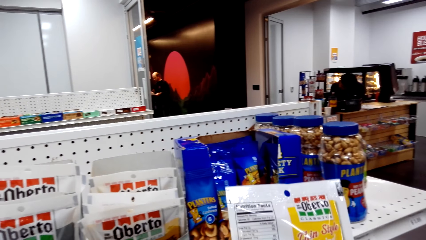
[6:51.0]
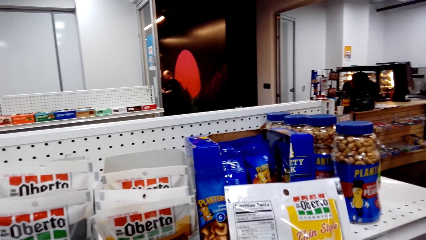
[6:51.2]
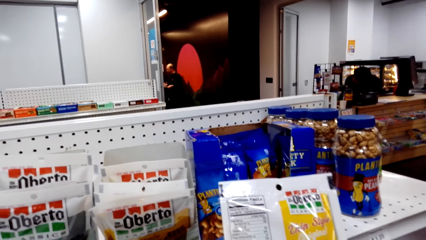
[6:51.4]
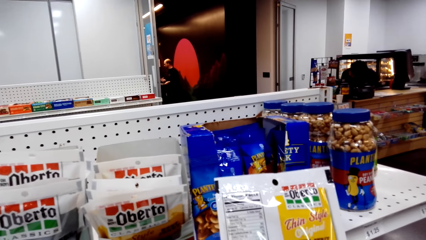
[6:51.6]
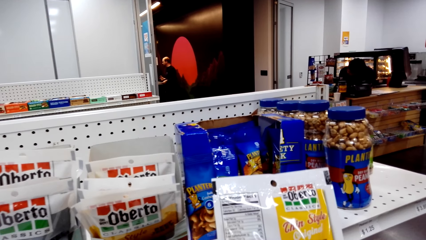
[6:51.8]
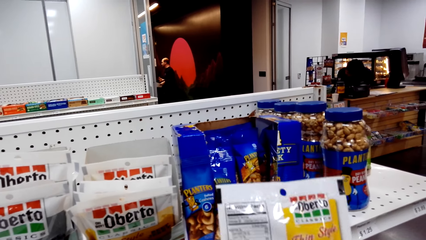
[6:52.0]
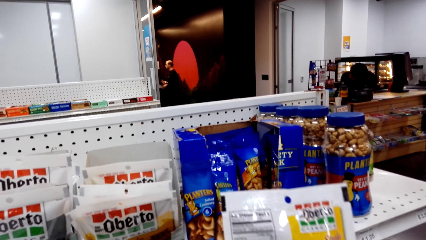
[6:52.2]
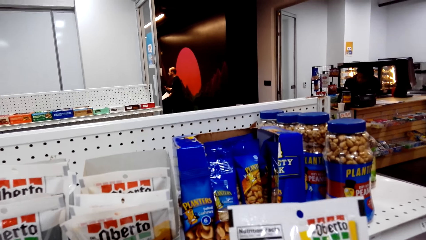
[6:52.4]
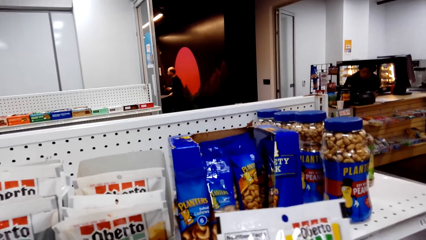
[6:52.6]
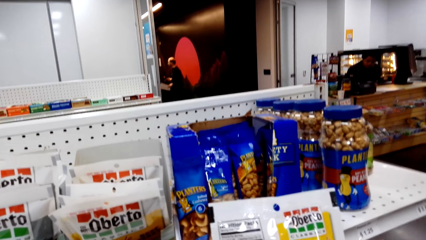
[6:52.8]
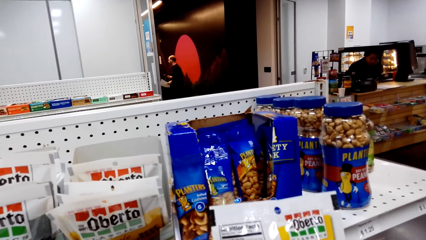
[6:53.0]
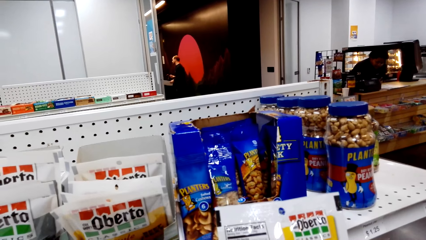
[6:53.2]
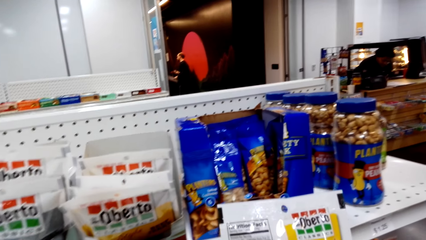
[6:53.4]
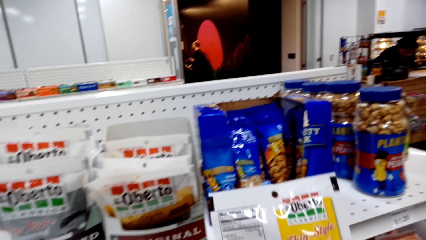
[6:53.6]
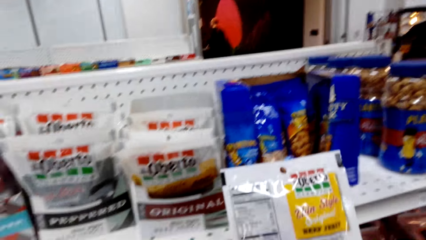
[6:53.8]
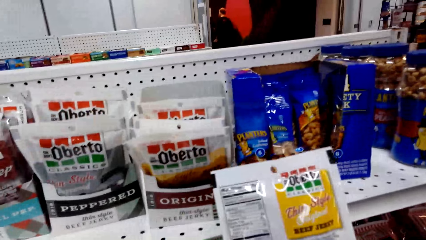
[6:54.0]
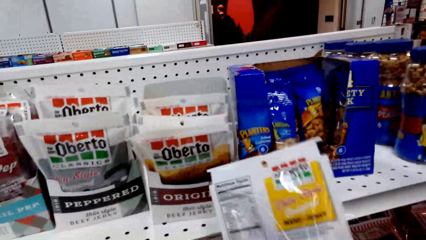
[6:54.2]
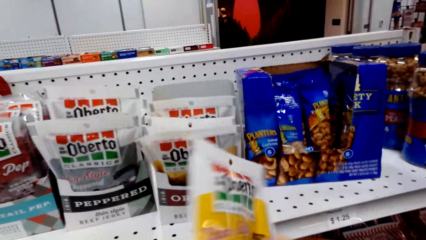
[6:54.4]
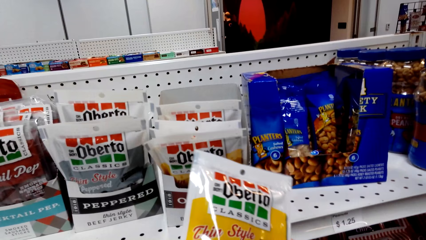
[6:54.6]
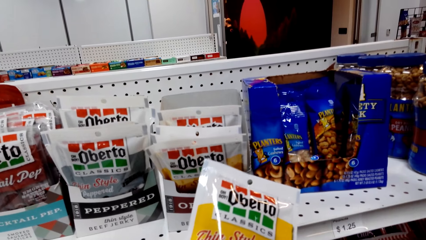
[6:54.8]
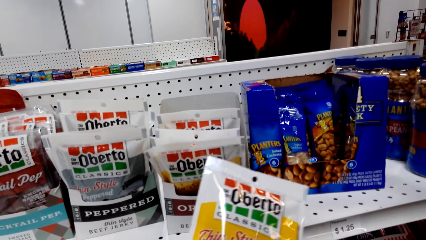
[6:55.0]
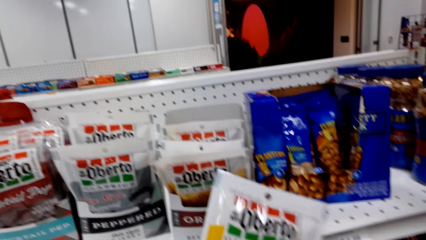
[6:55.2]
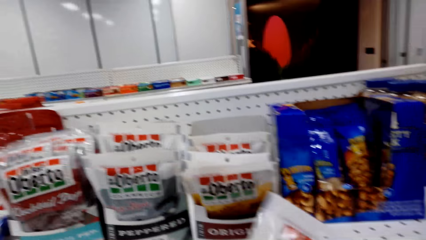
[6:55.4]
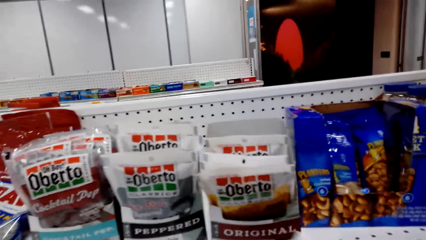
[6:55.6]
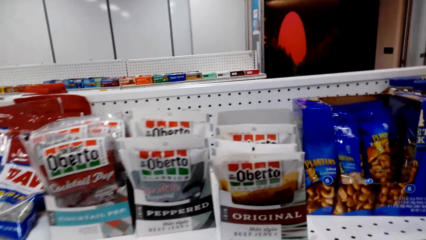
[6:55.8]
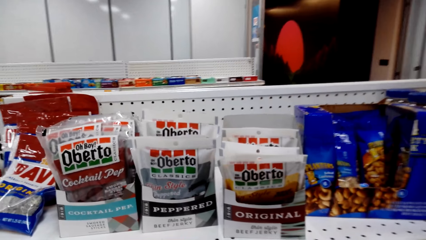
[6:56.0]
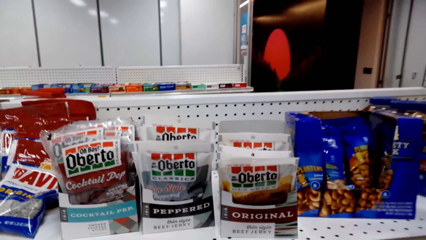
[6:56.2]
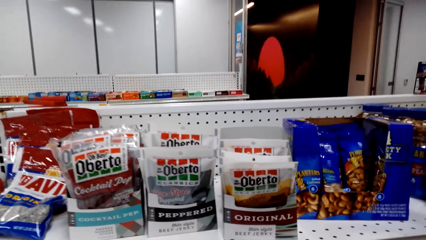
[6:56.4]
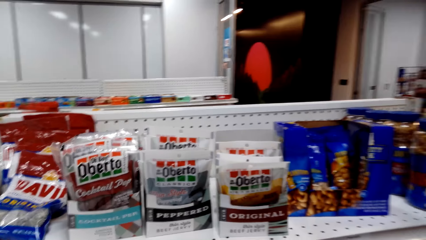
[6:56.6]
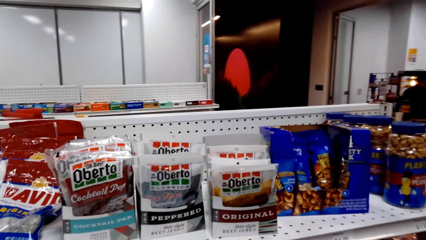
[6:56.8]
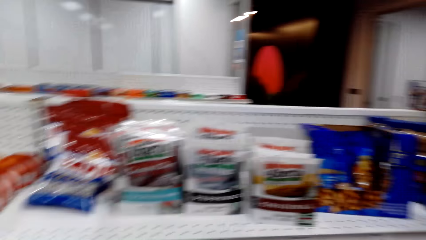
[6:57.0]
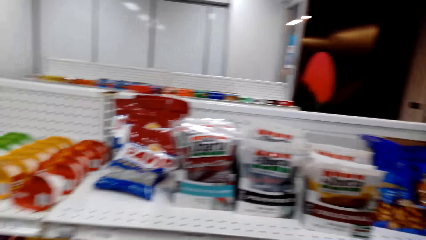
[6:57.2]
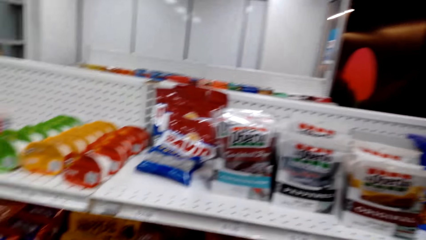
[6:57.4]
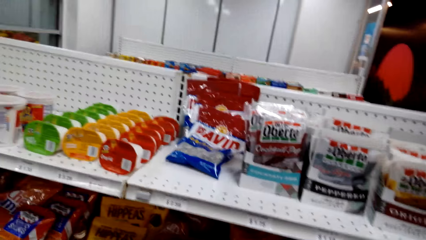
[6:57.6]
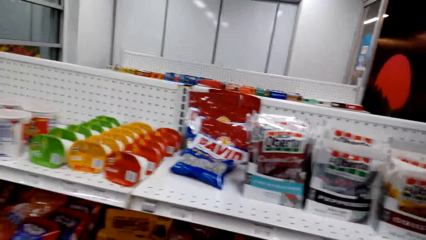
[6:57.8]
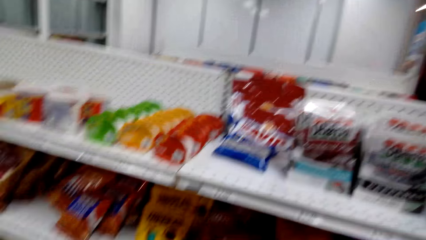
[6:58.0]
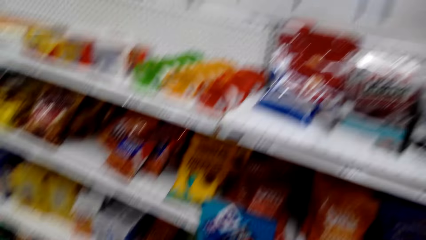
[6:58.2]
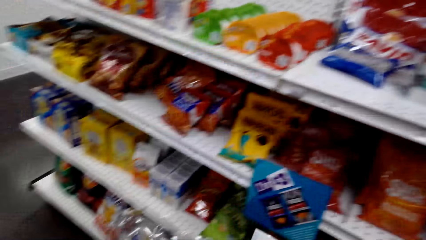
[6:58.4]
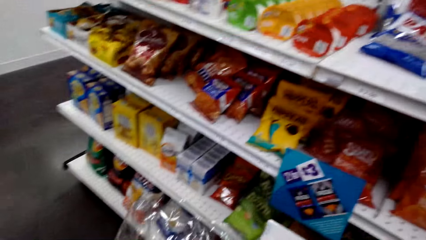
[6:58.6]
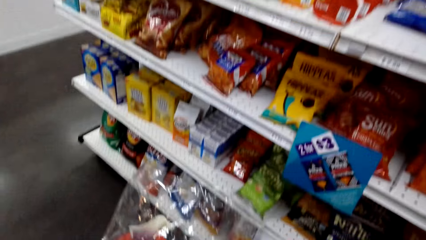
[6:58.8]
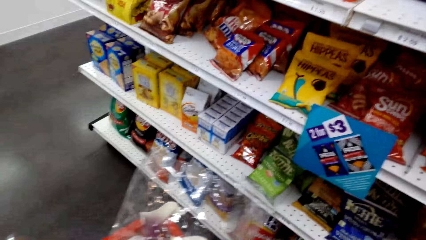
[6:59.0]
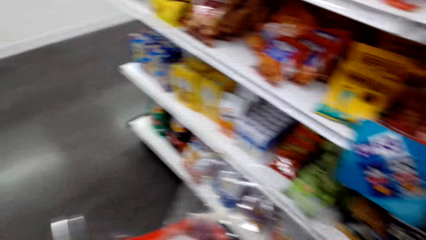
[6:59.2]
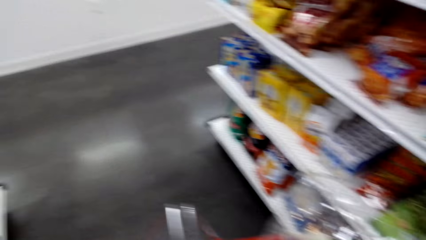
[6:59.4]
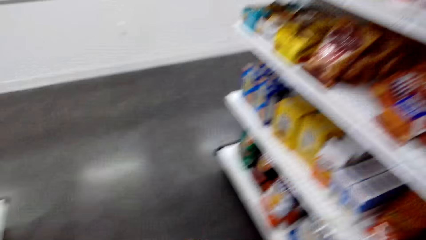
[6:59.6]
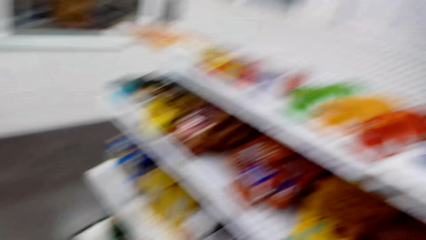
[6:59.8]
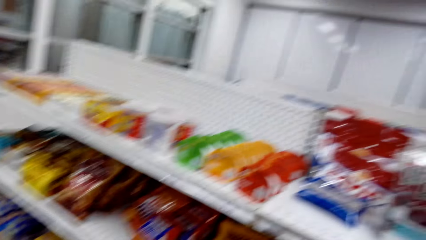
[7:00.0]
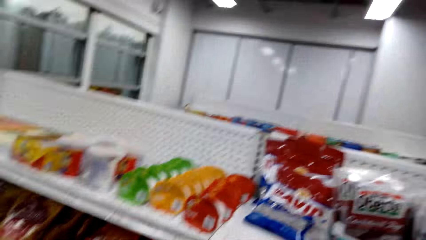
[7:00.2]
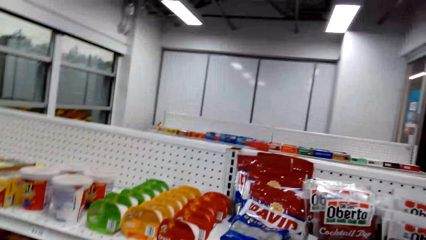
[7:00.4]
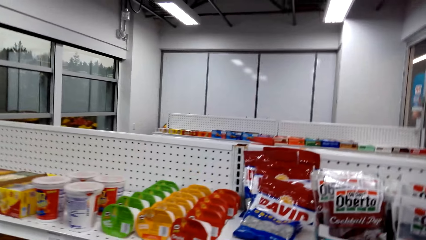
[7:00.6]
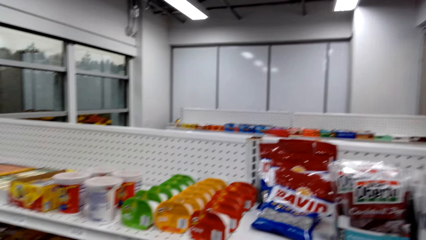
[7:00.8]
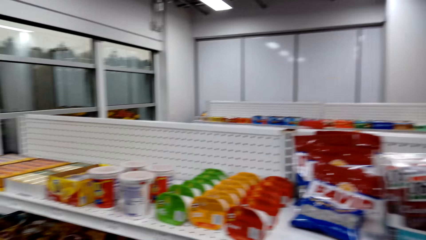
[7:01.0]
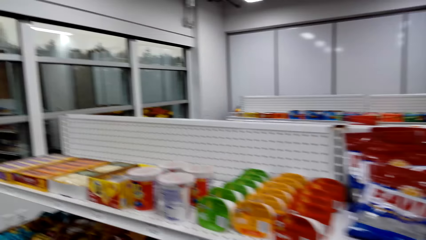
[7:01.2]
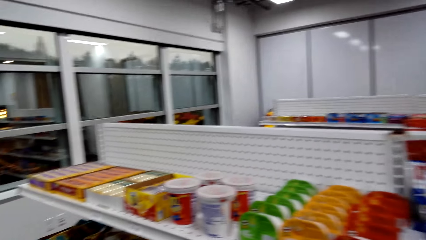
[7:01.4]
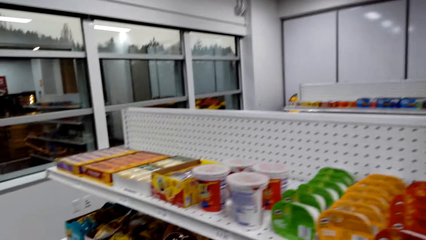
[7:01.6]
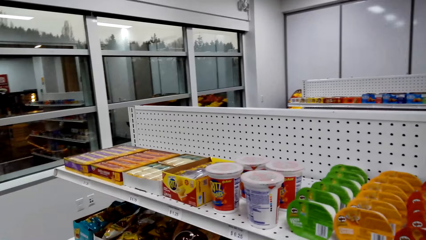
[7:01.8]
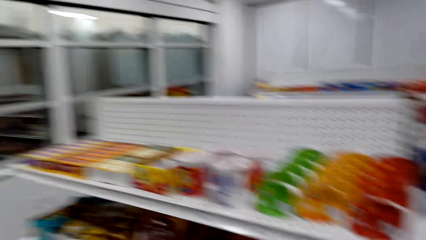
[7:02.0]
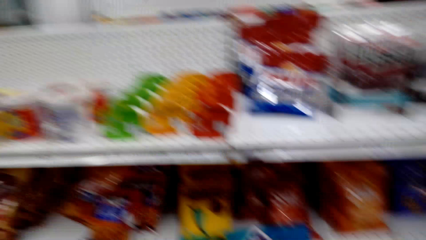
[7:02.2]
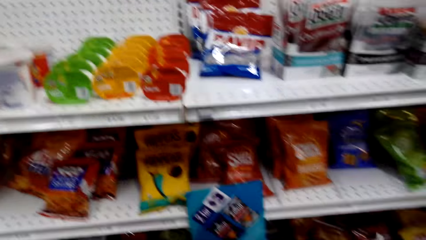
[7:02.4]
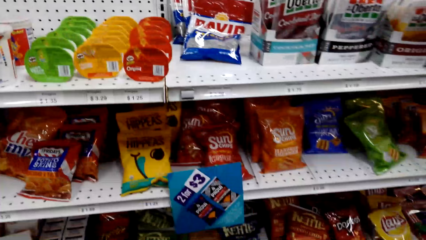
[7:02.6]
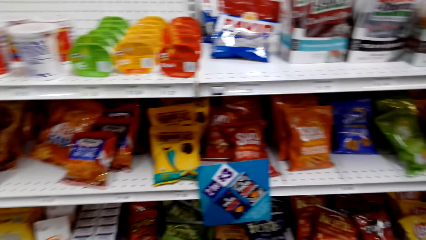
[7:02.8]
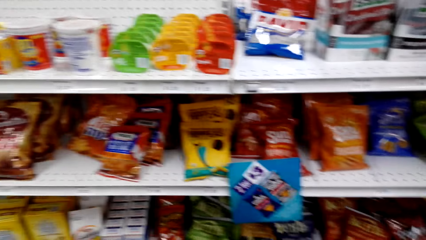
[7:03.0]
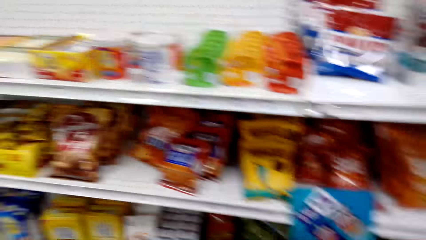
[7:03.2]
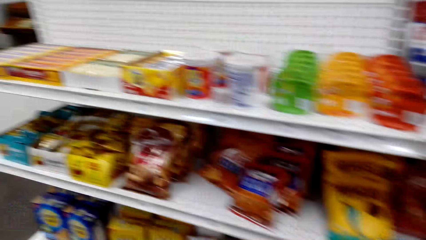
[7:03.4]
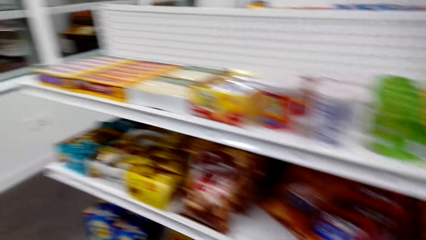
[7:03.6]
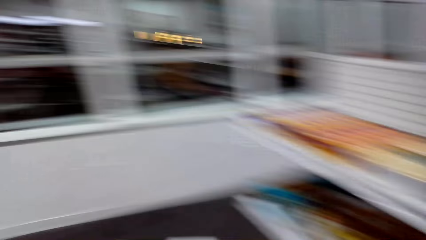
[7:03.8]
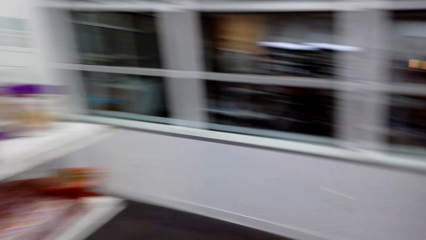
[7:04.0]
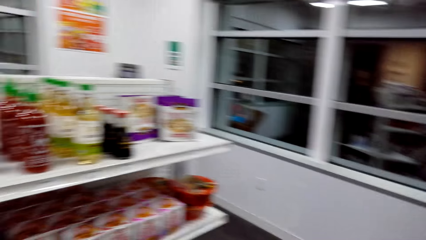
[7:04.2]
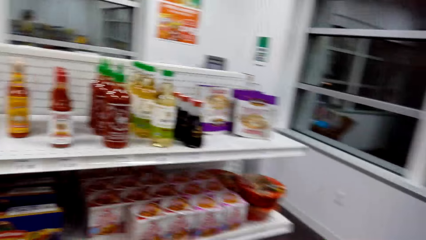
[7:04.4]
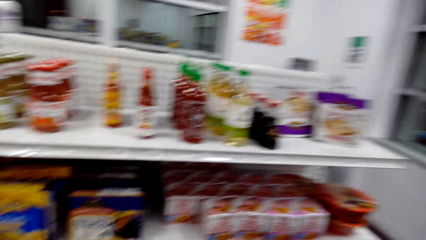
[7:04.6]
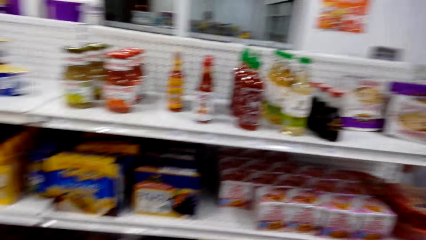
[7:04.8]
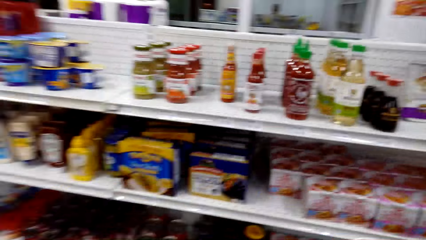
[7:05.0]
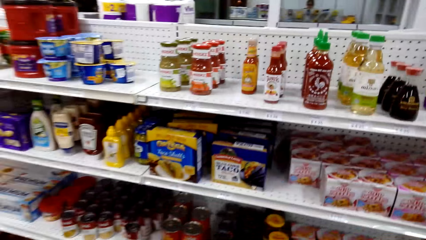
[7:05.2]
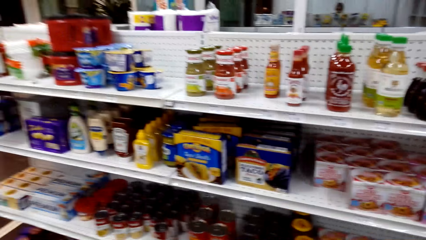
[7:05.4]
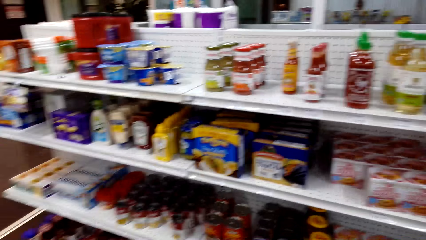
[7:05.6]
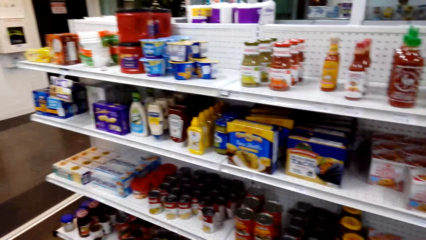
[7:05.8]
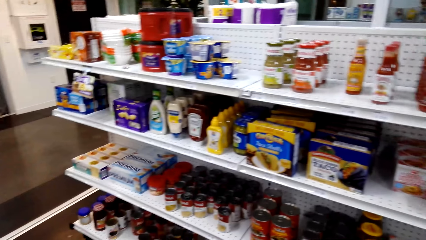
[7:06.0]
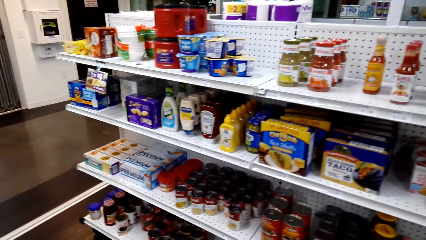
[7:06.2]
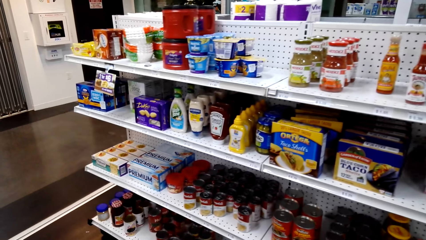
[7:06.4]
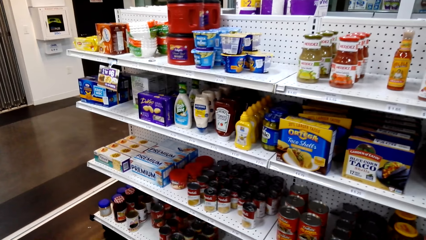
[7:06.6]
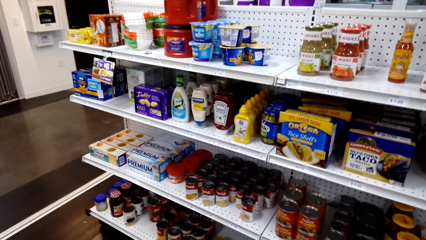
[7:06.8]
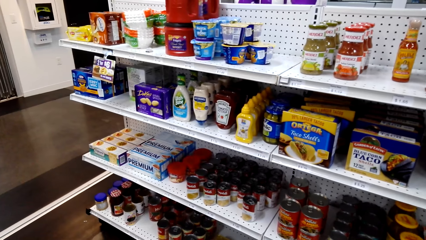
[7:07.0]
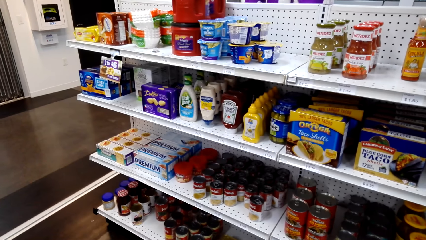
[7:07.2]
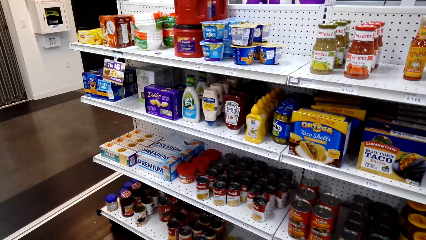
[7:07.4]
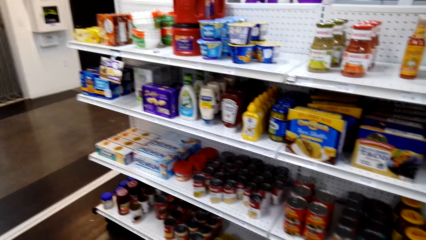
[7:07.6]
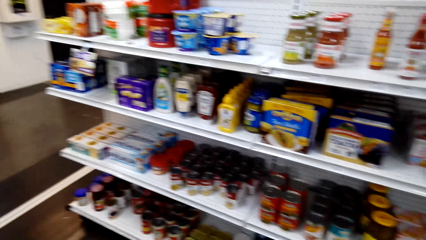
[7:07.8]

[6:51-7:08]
The camera wearer views items on the supermarket shelving. They move along the shelf. They turn around. They view items on the supermarket shelving.
